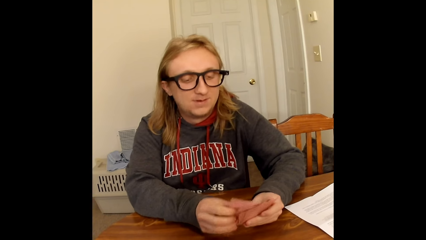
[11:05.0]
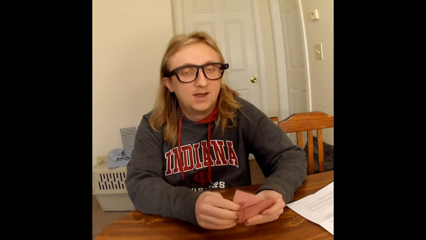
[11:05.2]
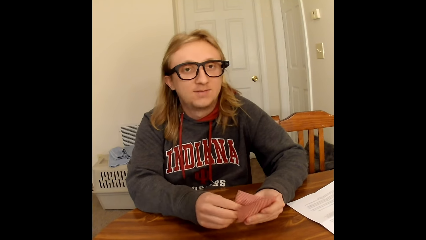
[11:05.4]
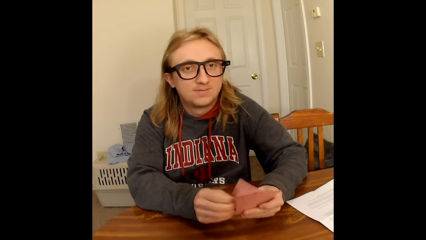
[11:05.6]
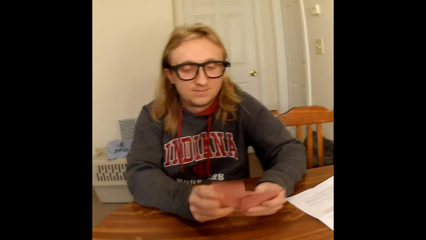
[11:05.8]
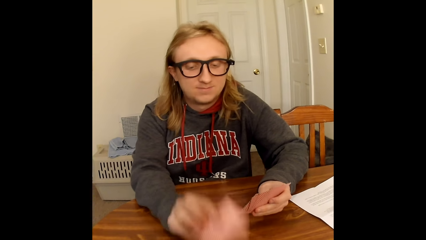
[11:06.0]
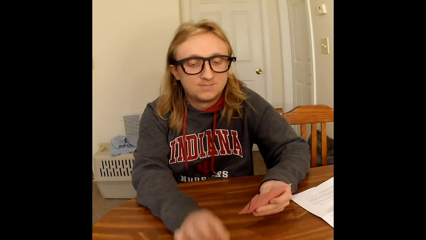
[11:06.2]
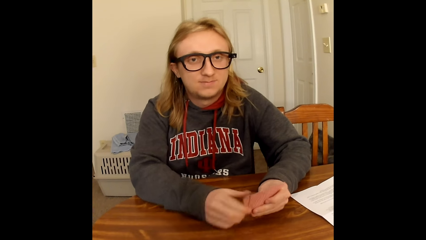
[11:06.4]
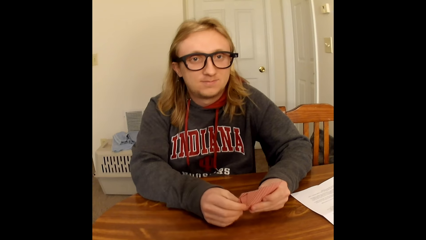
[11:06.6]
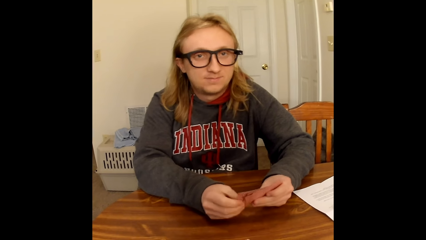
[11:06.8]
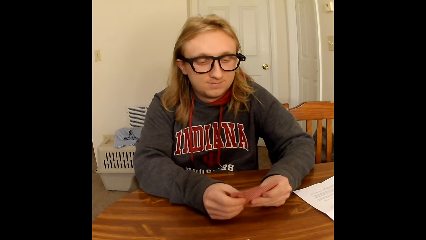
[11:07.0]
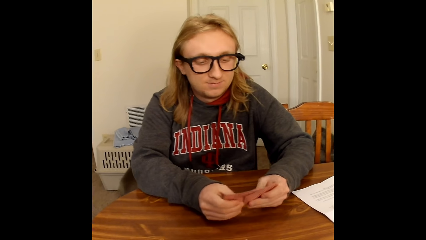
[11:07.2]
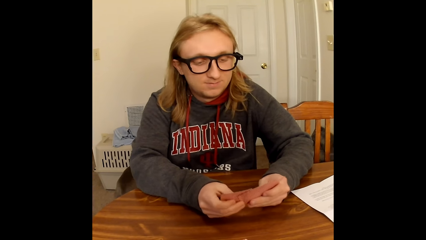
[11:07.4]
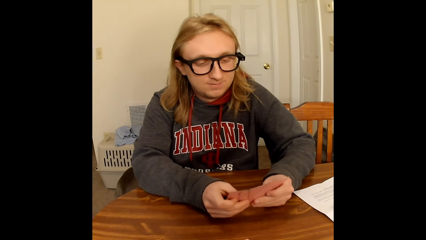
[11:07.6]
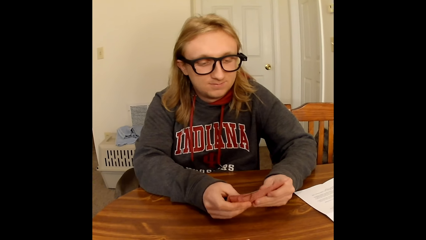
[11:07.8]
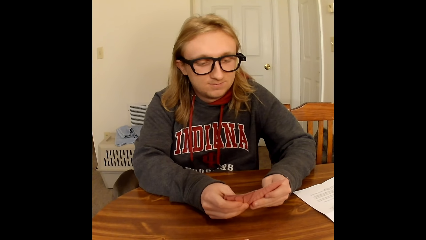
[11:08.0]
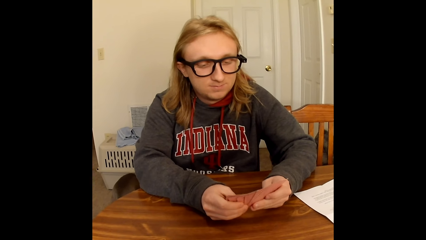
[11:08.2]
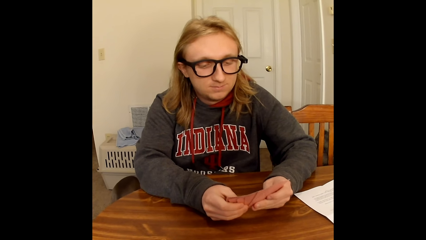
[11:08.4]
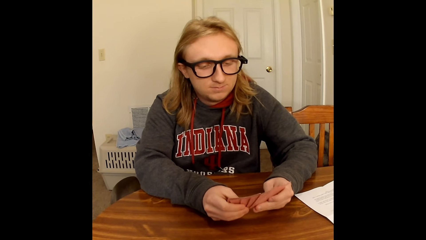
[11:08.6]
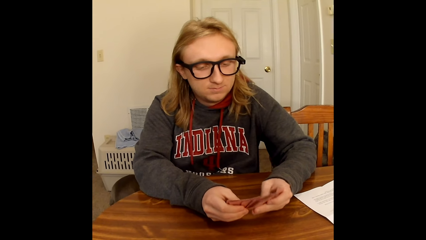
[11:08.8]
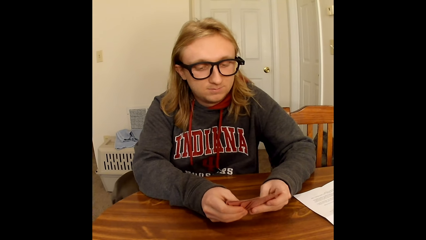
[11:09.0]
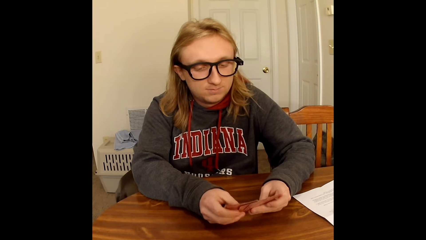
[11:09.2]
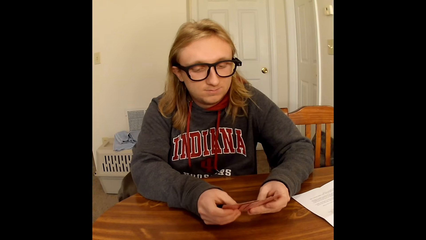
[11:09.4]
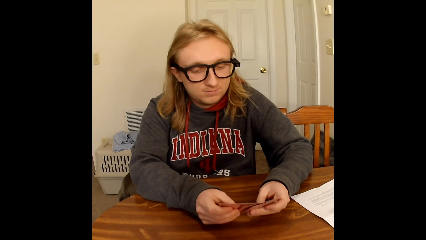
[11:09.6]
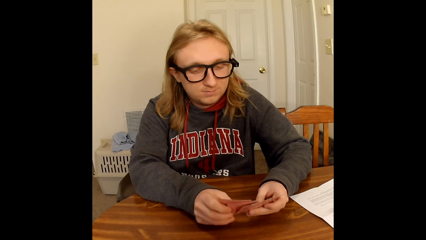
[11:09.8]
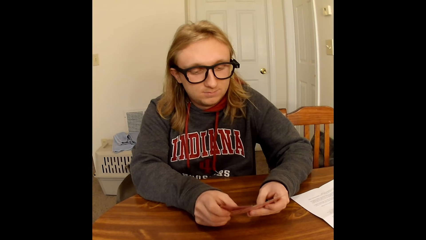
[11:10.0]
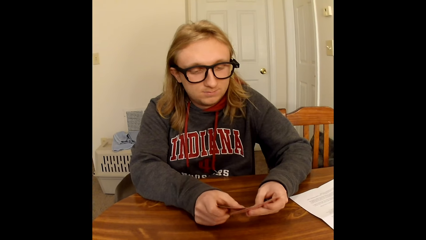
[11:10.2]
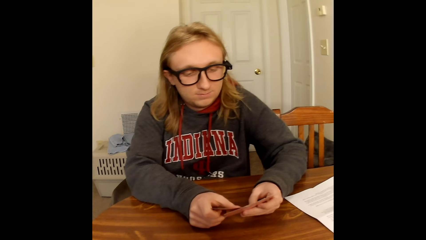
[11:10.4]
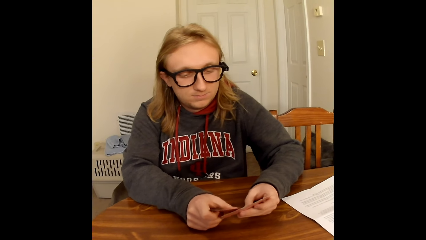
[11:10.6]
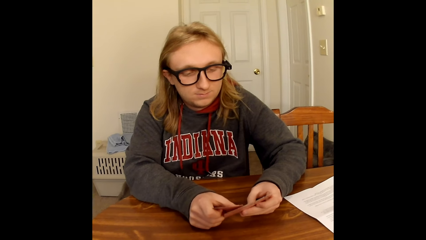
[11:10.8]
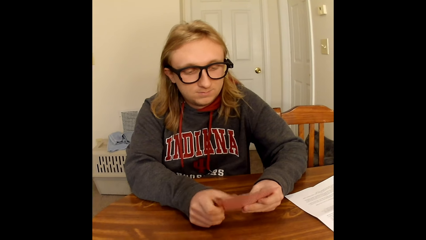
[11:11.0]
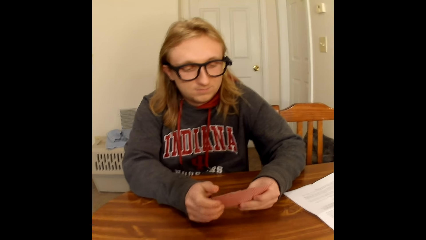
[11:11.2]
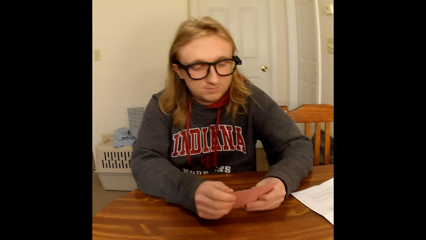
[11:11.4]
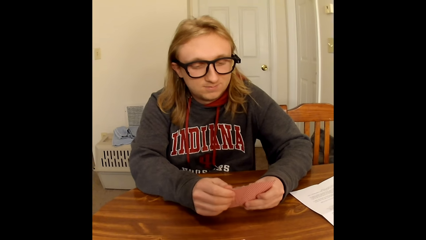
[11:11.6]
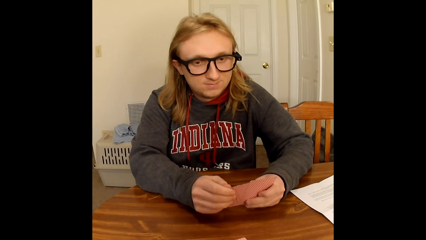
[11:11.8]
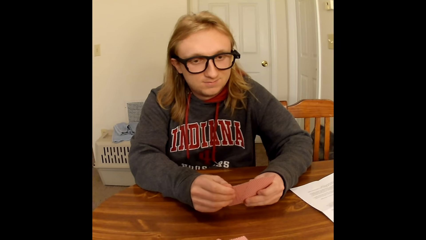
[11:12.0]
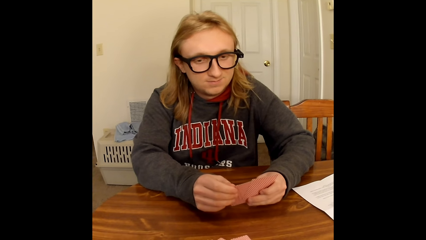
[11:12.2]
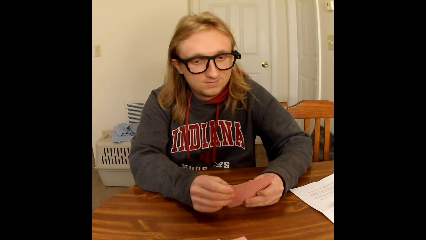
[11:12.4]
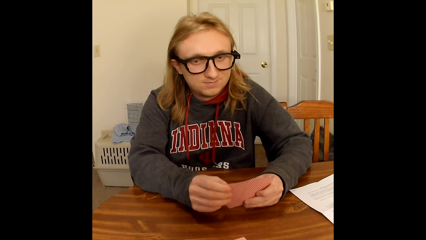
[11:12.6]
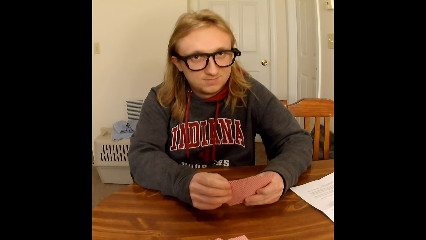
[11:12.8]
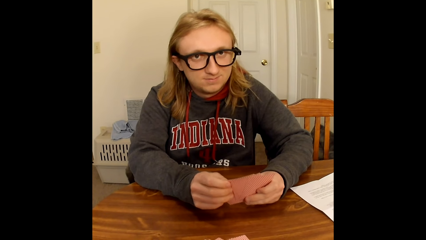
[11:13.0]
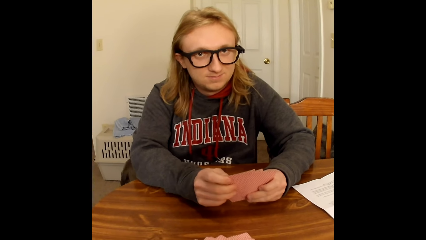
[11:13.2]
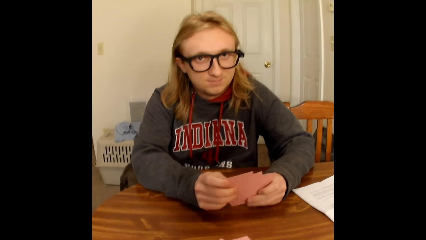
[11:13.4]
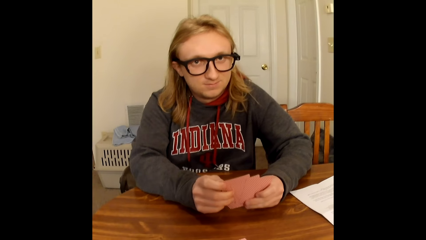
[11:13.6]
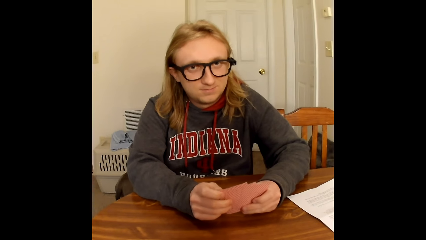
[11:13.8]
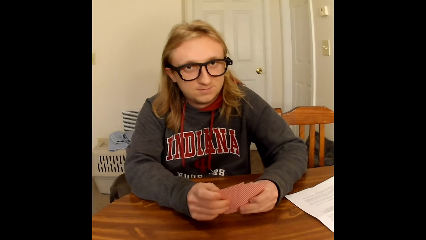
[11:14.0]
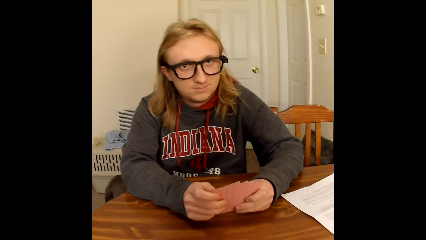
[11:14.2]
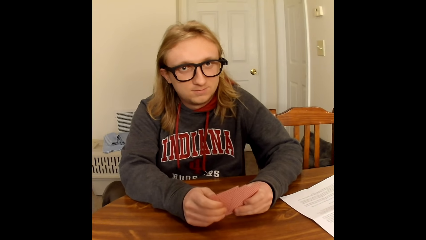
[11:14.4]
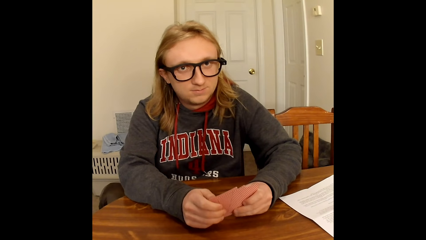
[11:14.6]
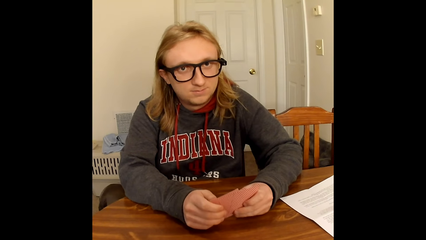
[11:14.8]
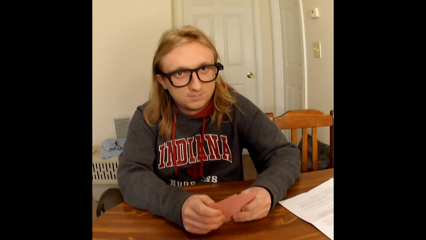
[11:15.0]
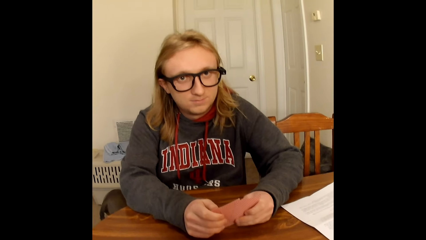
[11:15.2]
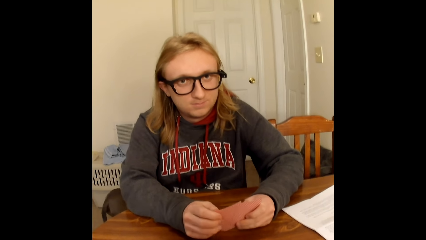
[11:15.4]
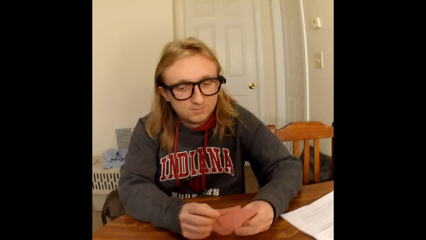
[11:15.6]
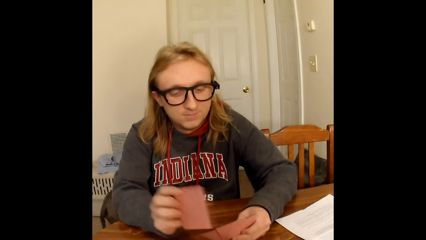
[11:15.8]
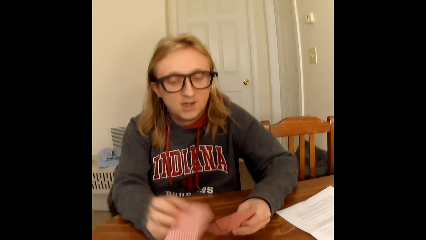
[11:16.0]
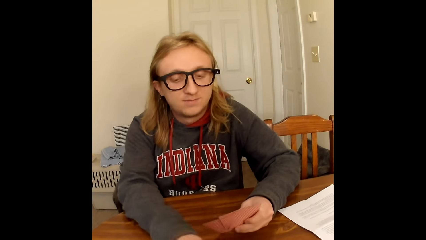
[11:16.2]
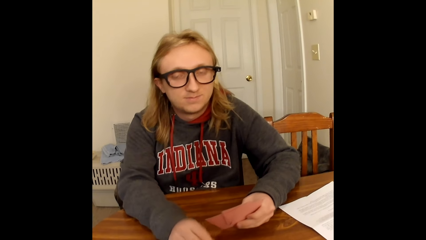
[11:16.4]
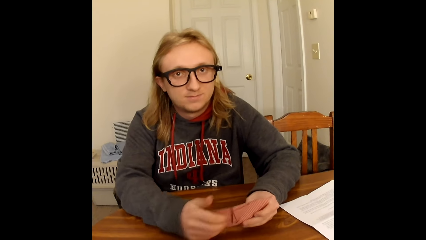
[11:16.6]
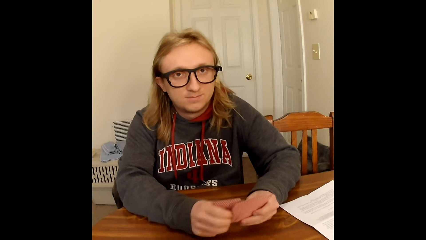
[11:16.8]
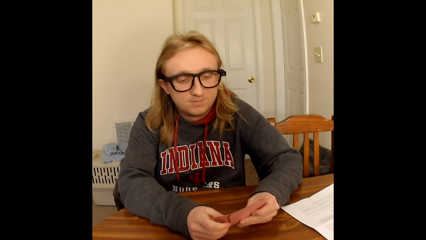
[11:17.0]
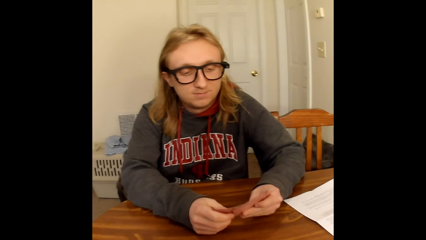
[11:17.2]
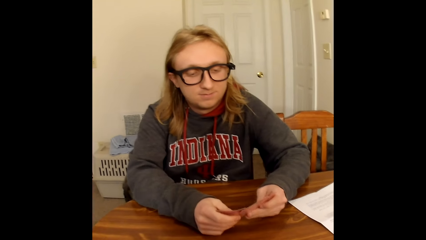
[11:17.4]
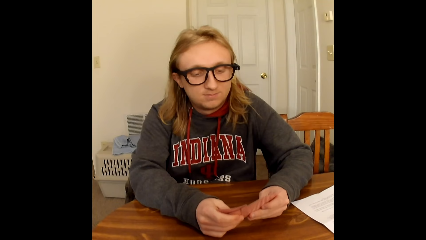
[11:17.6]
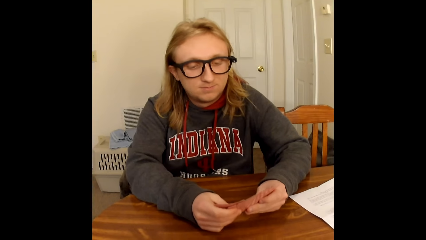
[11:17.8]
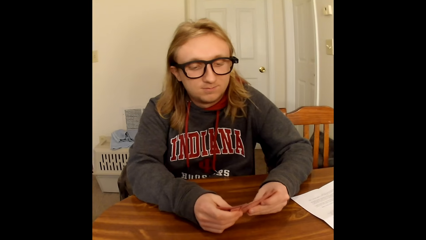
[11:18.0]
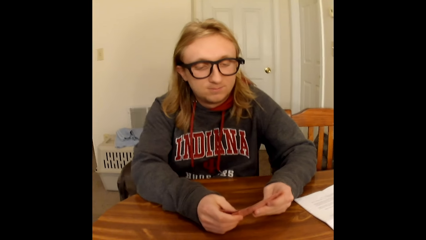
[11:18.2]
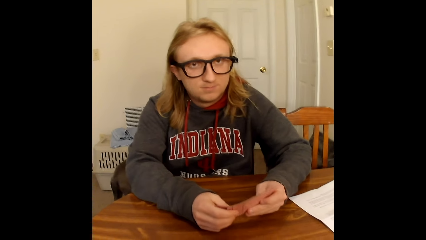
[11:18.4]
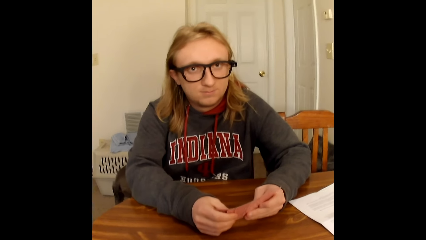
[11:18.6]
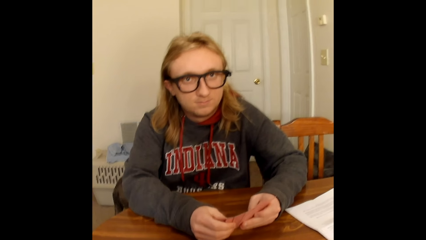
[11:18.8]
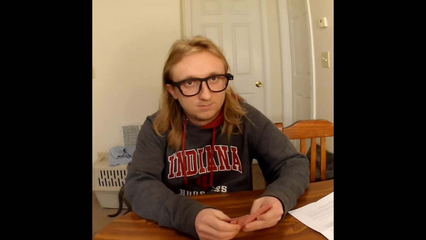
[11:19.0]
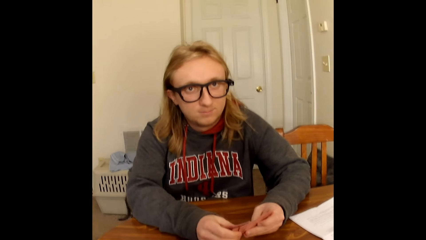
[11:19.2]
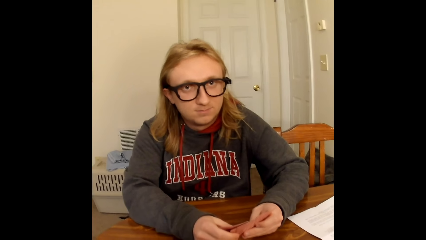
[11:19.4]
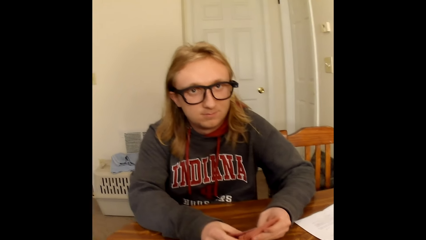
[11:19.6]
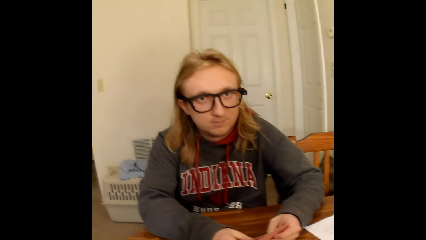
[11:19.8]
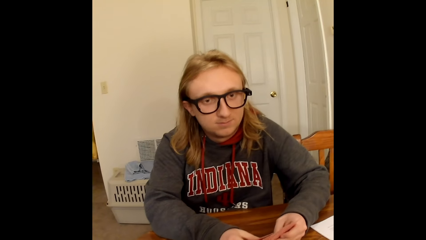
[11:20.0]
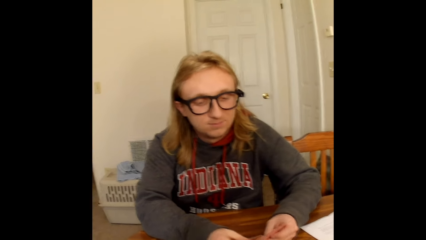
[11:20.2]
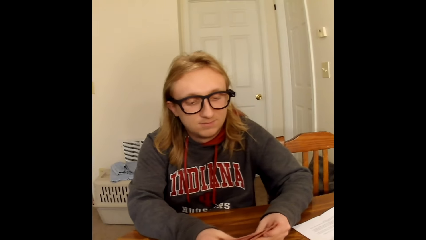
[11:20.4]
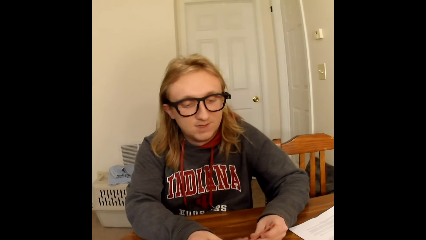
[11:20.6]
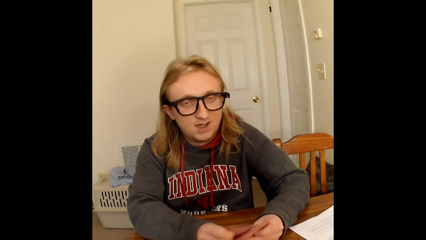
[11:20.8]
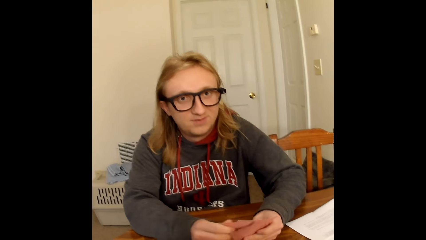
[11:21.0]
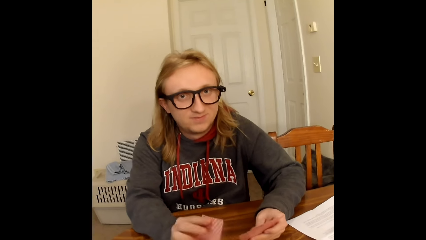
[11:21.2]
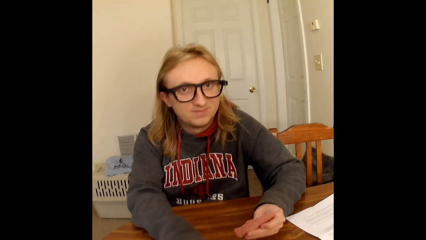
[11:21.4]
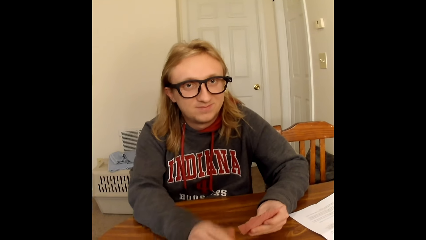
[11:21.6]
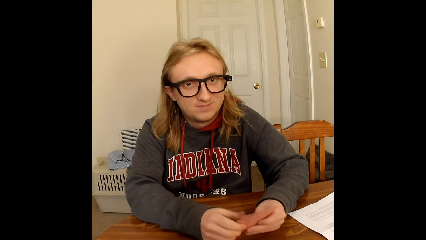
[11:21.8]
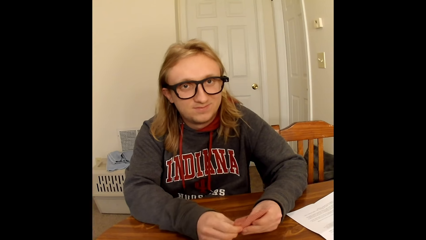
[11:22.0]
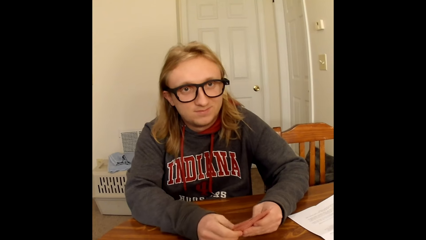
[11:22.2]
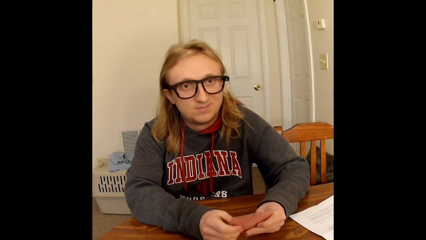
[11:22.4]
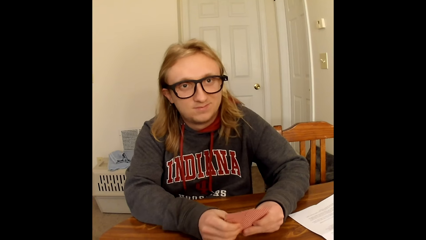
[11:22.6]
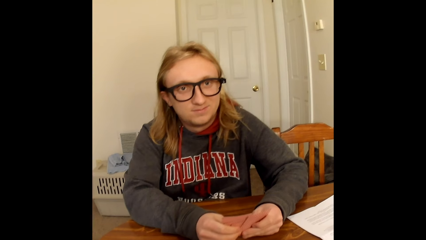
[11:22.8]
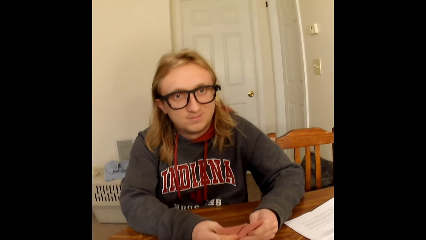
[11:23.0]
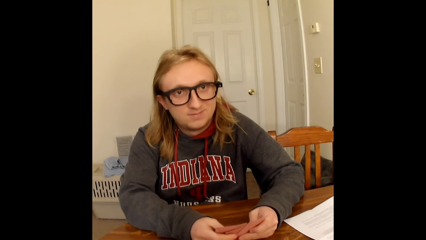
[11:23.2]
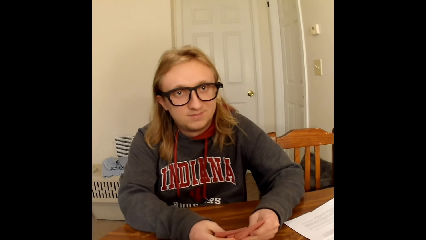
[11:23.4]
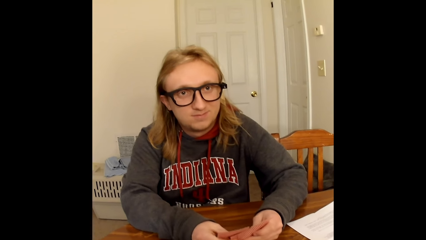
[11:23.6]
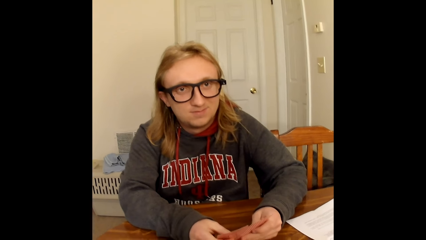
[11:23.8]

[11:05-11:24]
A man places a card from the cards in his hands on the table with his right hand. The man holds the cards in his left hand with both hands. The man shuffles through the cards in his hands with his thumbs. The man places a card from the cards in his hands on the table with his right hand. The man holds the cards in his left hand with both hands. The man shuffles through the cards in his hands with his thumbs. The man speaks to the camera wearer. The man puts a card on the table.
